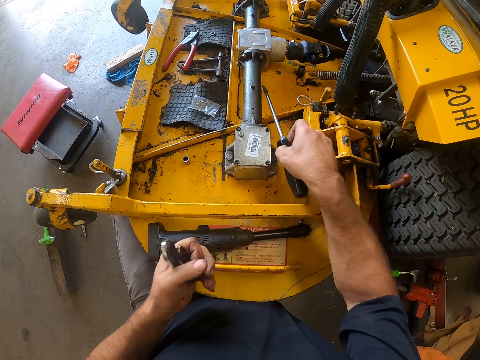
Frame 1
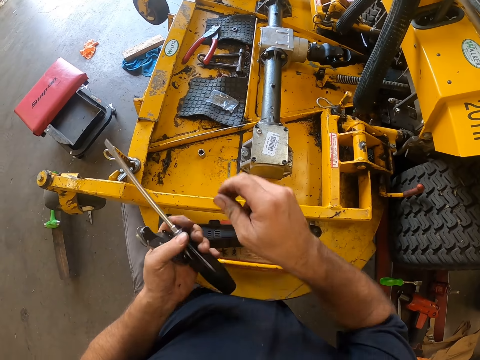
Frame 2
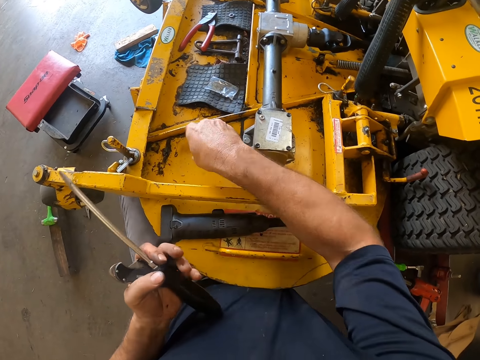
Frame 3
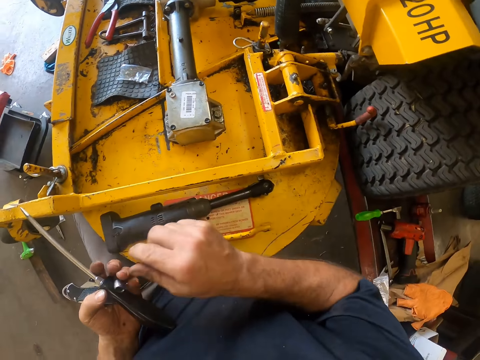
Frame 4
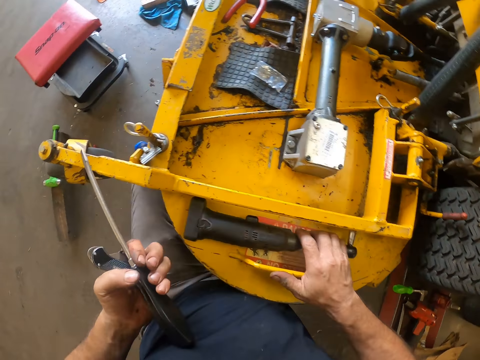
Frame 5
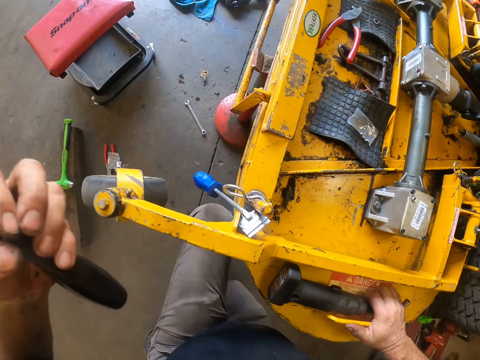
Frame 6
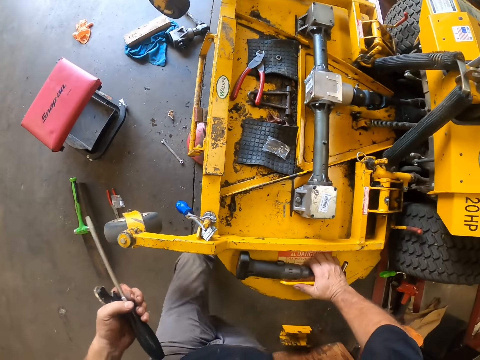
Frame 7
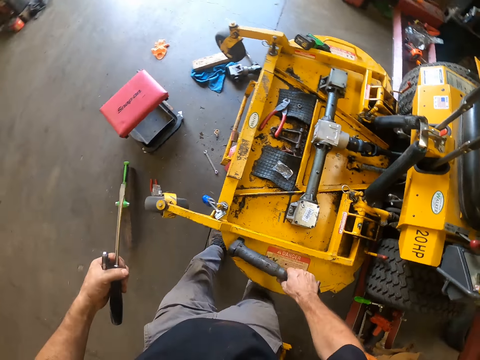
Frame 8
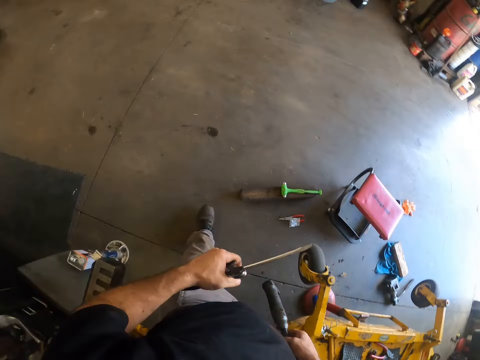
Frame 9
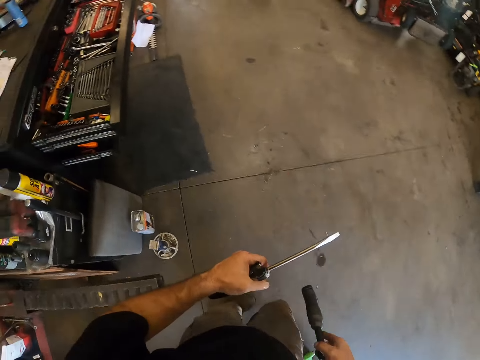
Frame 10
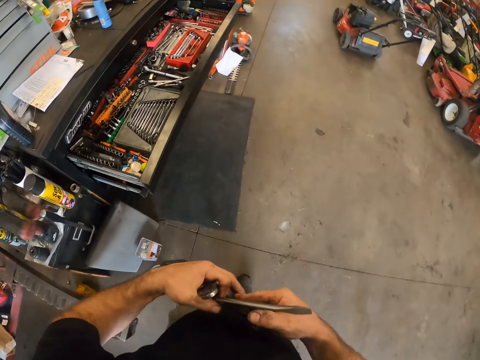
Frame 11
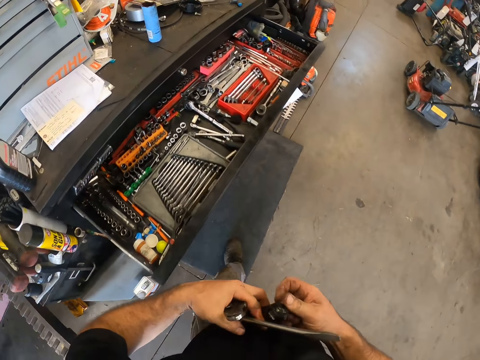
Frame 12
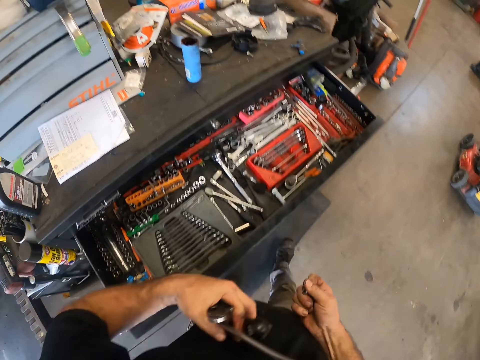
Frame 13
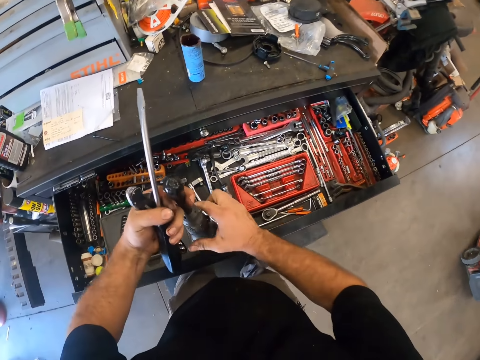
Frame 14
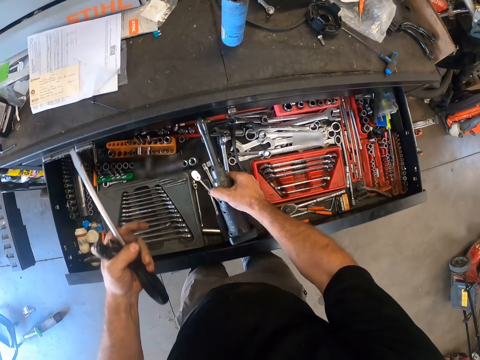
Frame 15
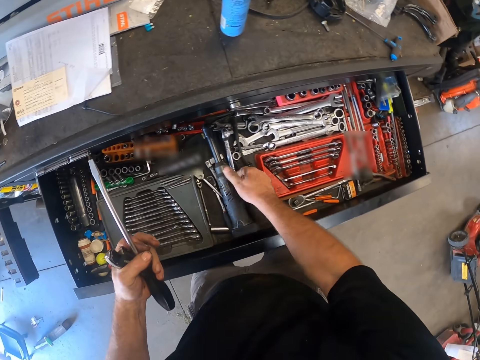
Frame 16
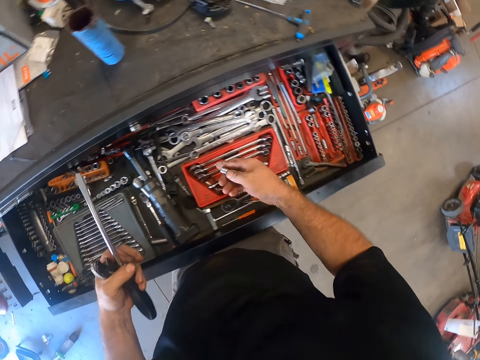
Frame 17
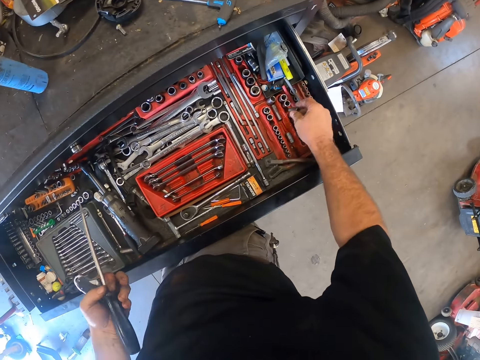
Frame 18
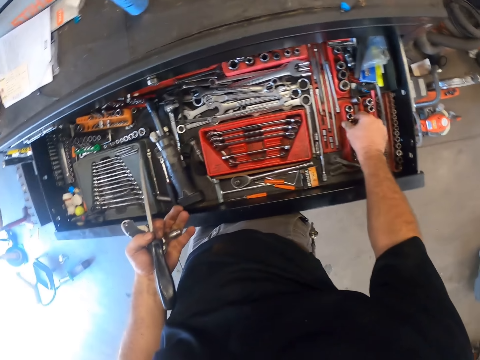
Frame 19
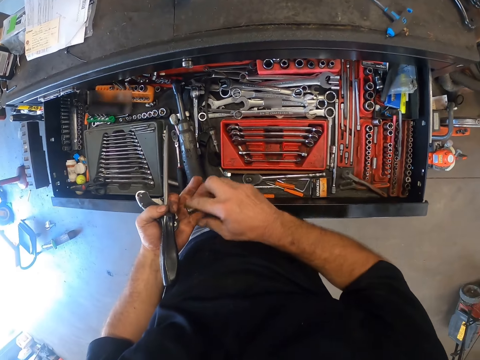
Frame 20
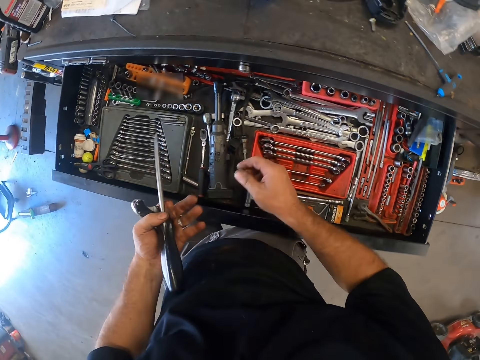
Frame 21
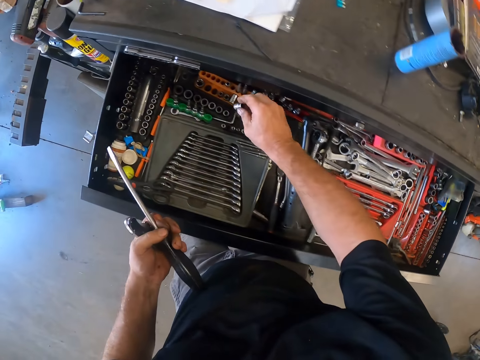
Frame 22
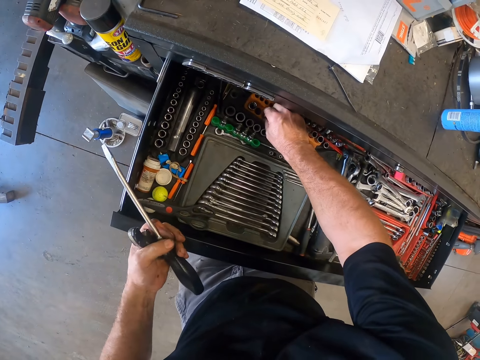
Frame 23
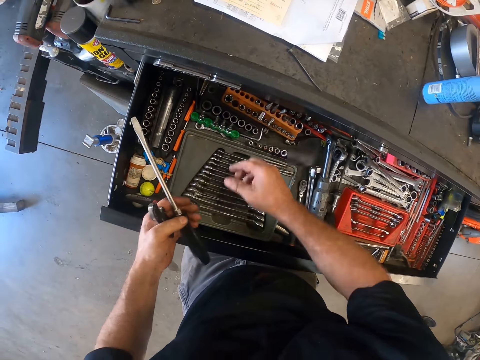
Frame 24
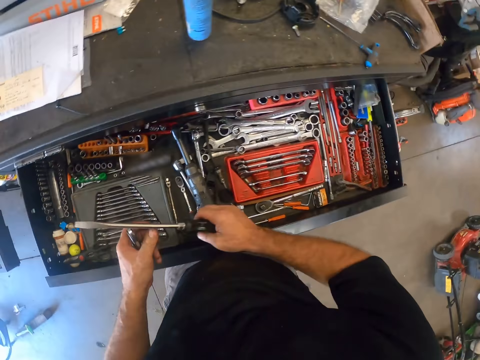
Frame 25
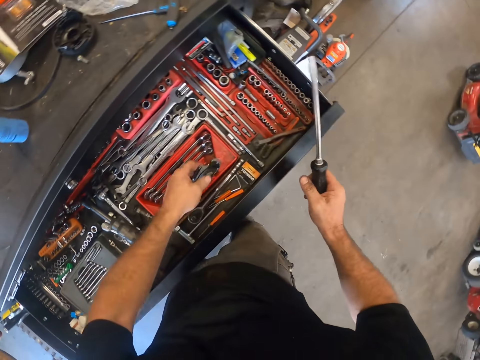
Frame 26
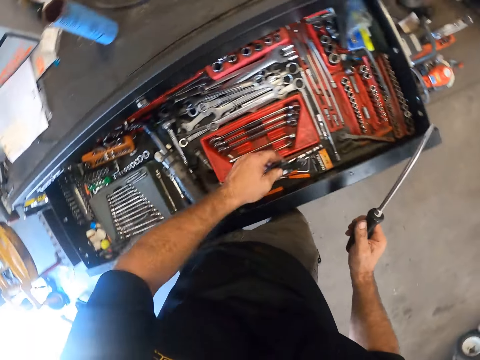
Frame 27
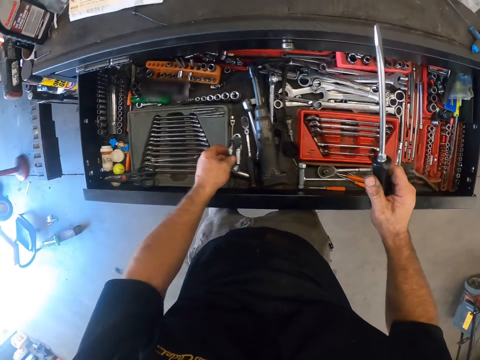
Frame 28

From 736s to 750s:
The camera wearer picks a screwdriver with his right hand. He switches the screwdriver to his left hand. He picks a bolt cap from the lawn mower with his right hand. He switches the bolt cap from his right hand to his left hand. He picks a hand drill machine or socket wrench from the lawn mower with his right hand. He walks around the room. He removes the socket head from the socket wrench. He places the hand drill machine, bolt cap, screwdriver and switch blade in a drawer. He puts the socket head in the drawer. He takes the socket head from his left hand. He puts the socket head in the drawer. He transfers the screwdriver to his right hand.

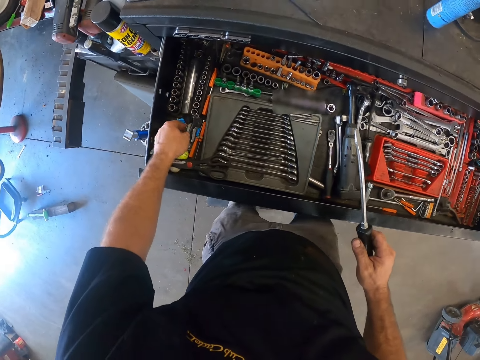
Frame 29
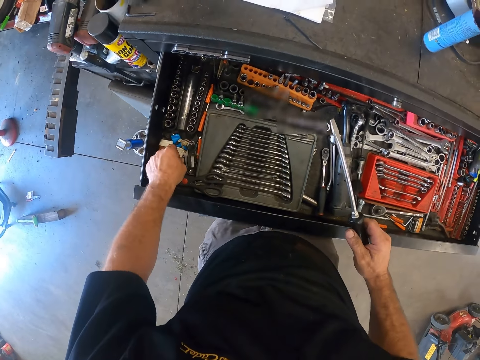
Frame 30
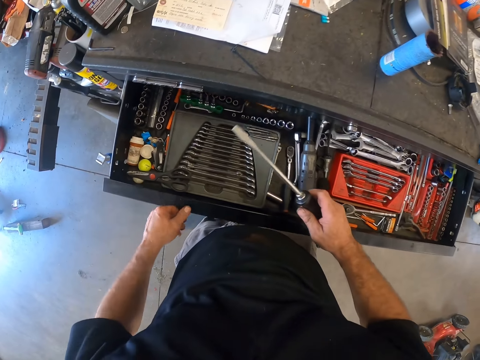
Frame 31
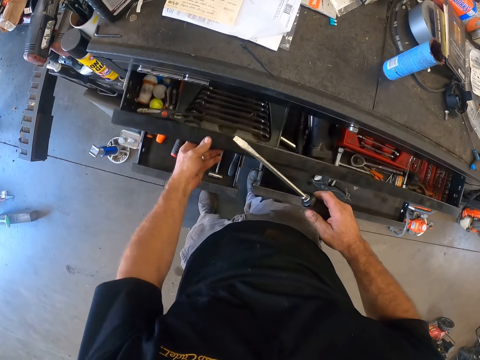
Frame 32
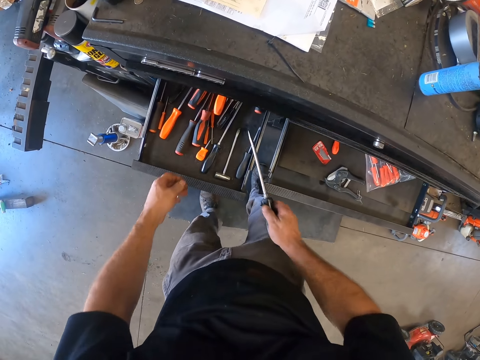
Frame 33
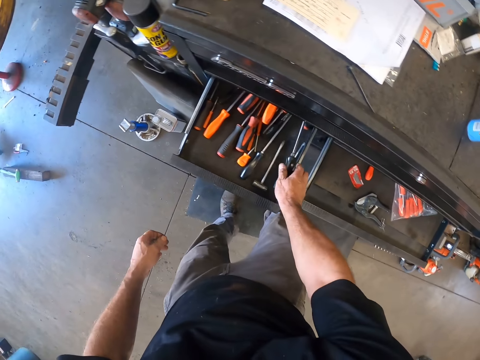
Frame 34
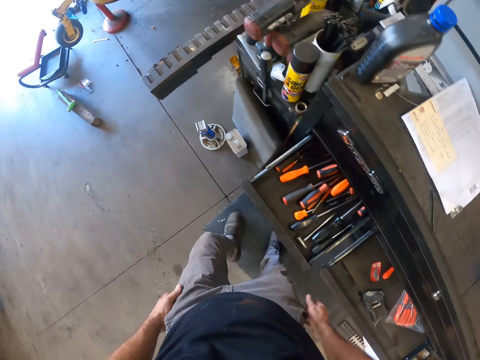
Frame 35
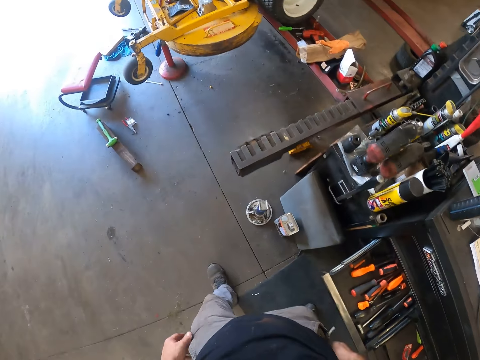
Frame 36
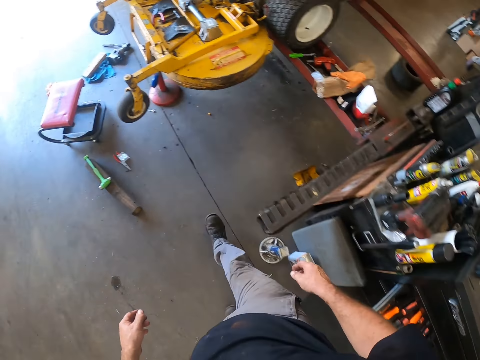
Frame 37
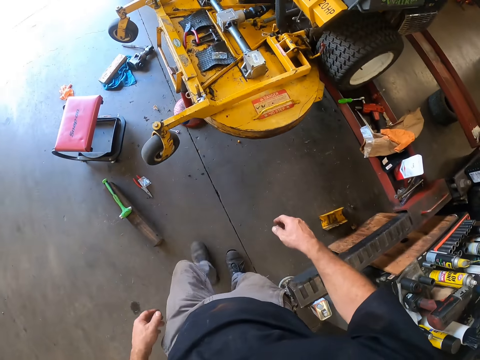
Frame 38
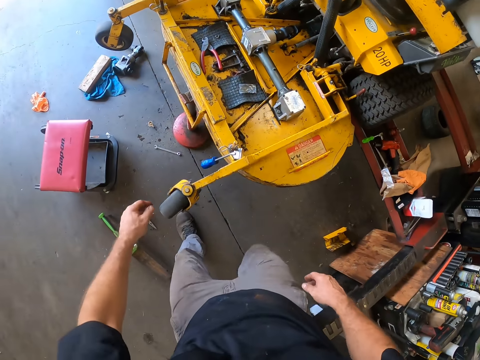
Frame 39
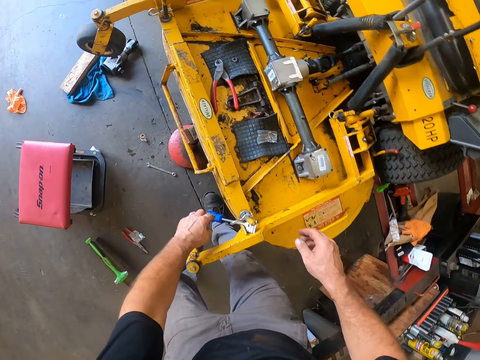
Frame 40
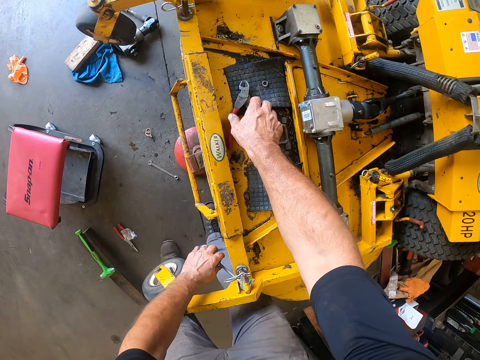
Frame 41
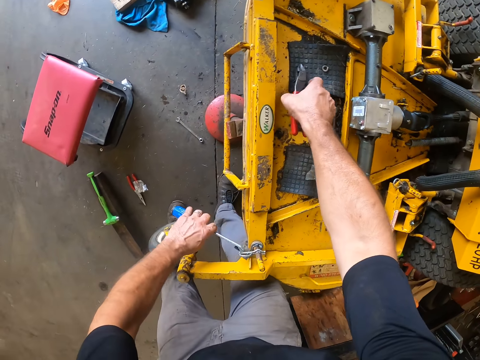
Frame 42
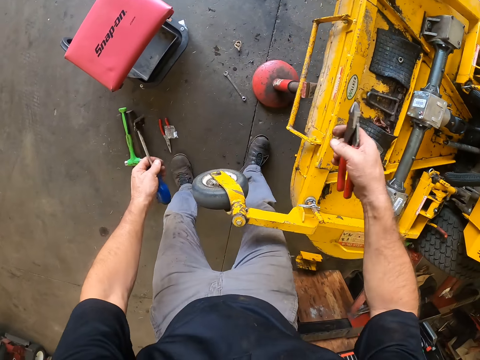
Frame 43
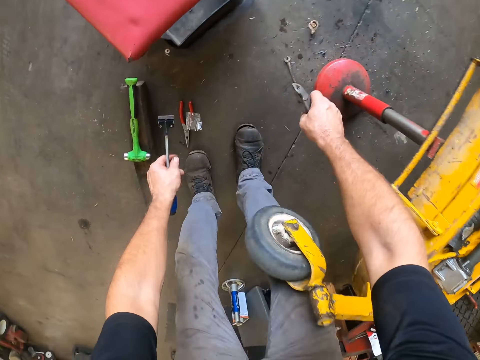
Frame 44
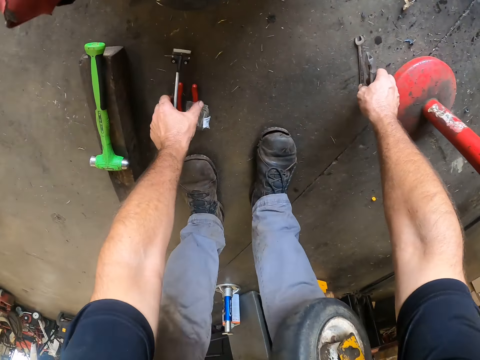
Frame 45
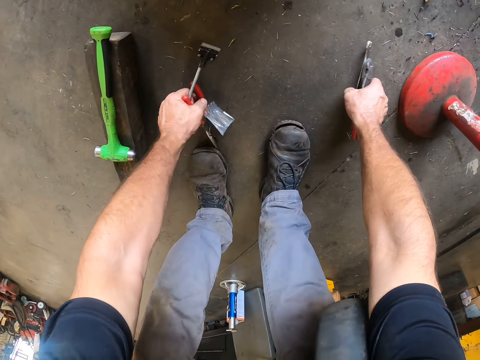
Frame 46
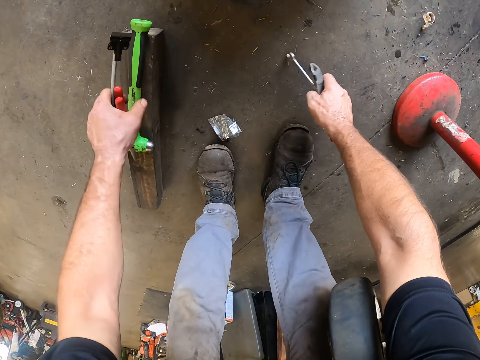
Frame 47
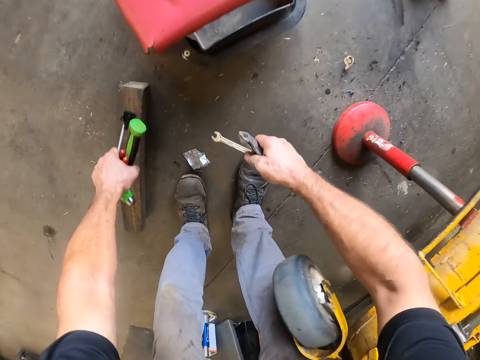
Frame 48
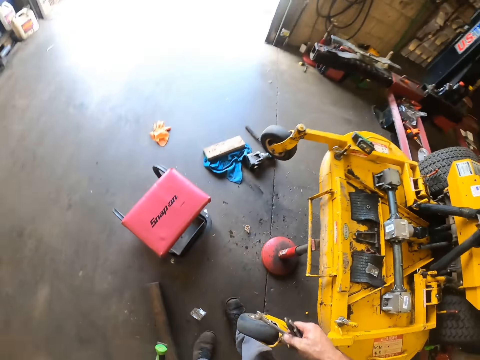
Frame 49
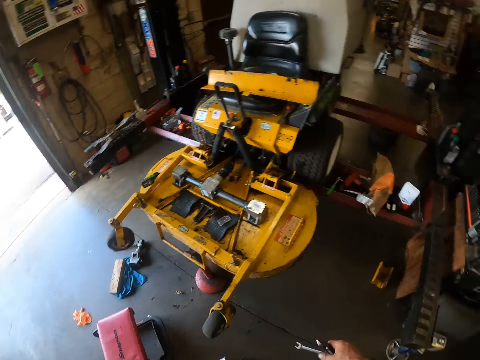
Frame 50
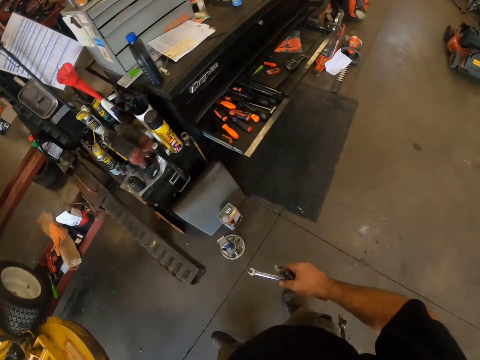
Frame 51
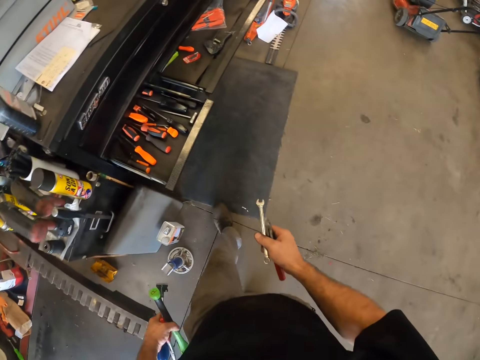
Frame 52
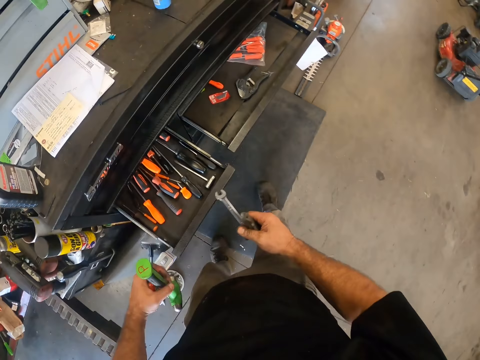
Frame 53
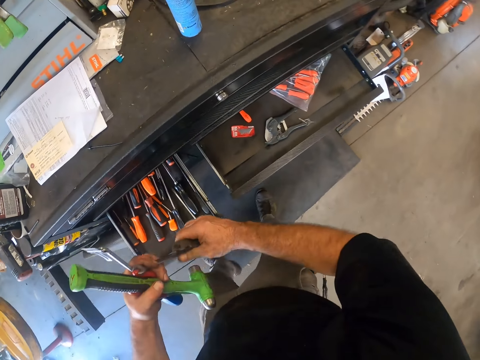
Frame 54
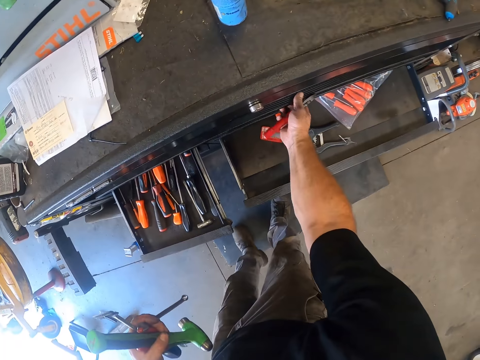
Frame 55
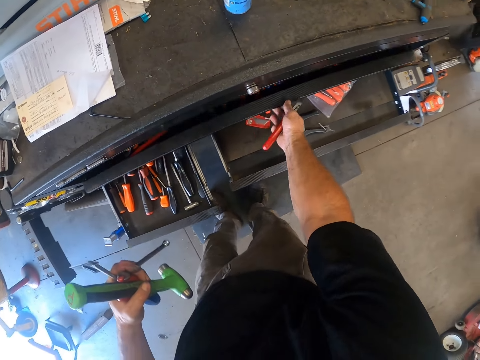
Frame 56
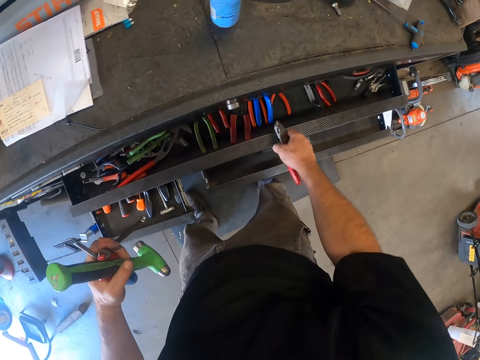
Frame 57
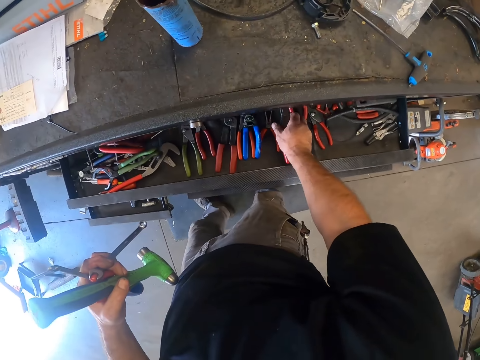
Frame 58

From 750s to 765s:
The camera wearer puts the cutter in the drawer. He closes the drawer. He puts the screwdriver in the drawer. He walks around the room. He picks a hand clipper or paint scraper from the lawn mower with his left hand. He picks a plier from the lawn mower with his right hand. He picks a spanner from the ground with his right hand. He picks the plier from the ground with his left hand. He picks a hammer from the ground with his left hand. He walks around the room. He transfers the spanner to his left hand. He opens the drawer.
